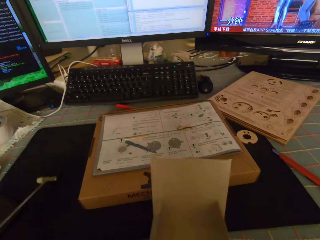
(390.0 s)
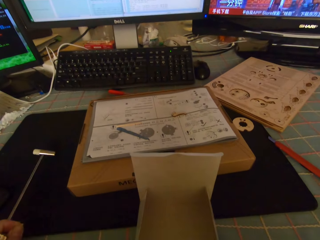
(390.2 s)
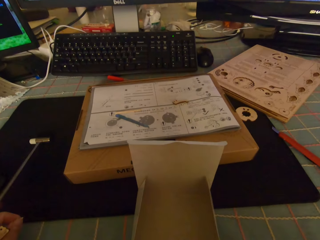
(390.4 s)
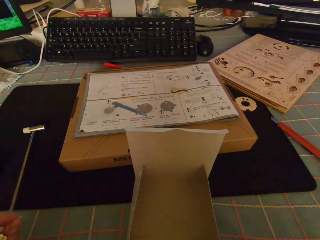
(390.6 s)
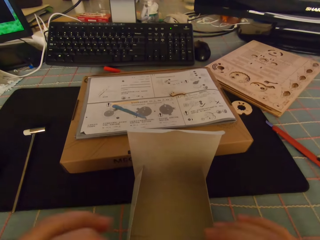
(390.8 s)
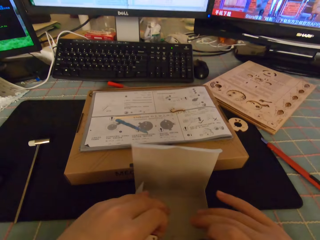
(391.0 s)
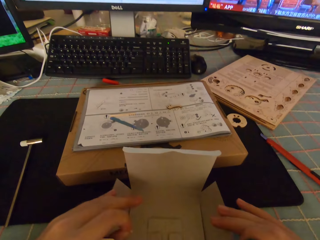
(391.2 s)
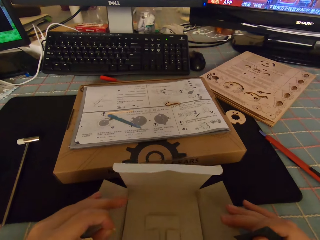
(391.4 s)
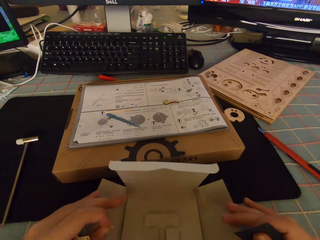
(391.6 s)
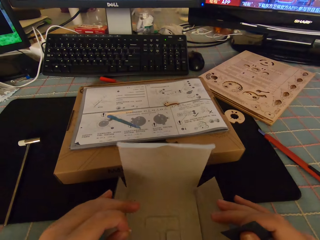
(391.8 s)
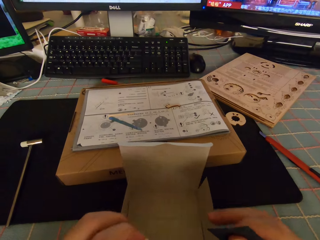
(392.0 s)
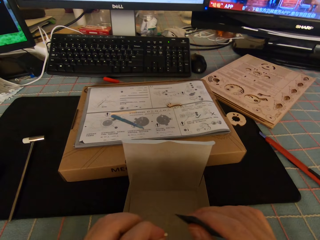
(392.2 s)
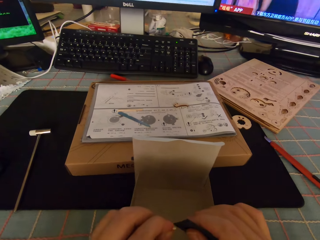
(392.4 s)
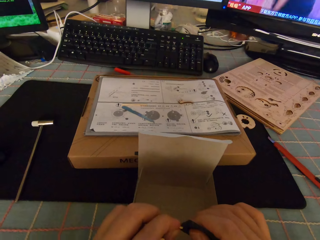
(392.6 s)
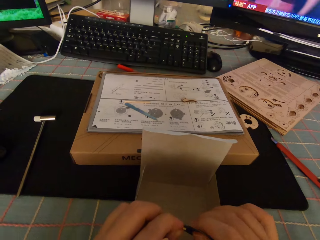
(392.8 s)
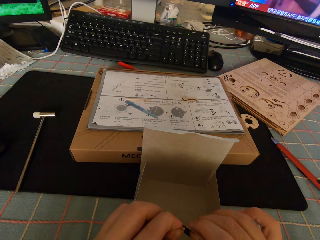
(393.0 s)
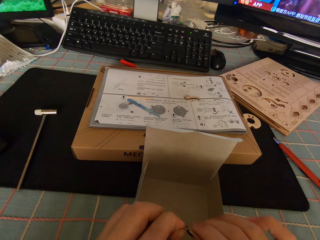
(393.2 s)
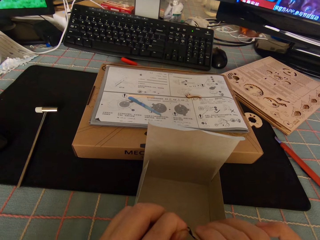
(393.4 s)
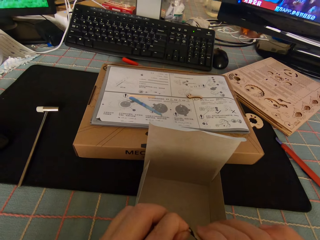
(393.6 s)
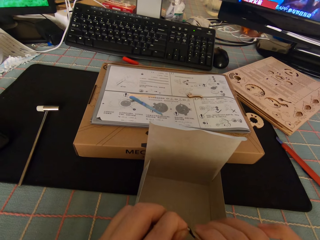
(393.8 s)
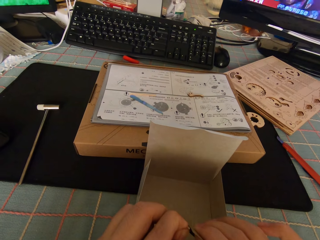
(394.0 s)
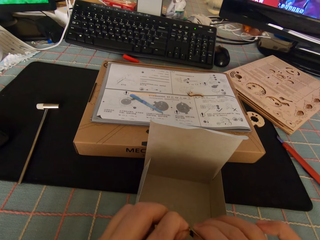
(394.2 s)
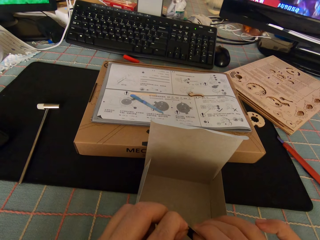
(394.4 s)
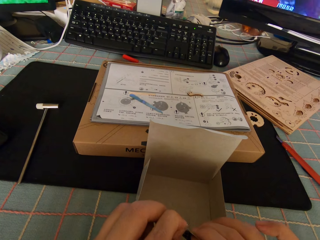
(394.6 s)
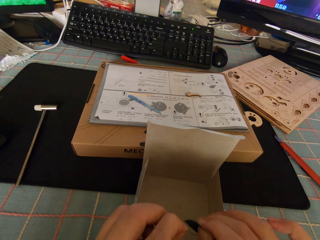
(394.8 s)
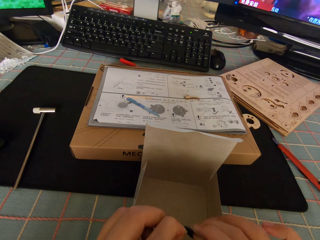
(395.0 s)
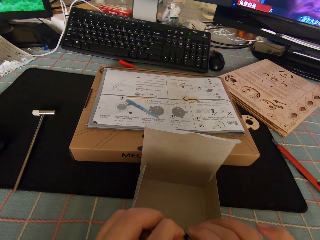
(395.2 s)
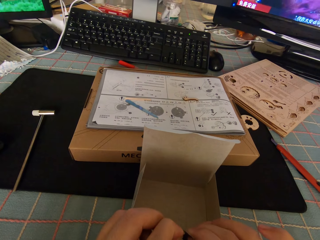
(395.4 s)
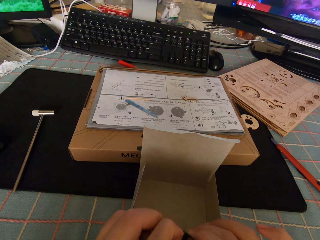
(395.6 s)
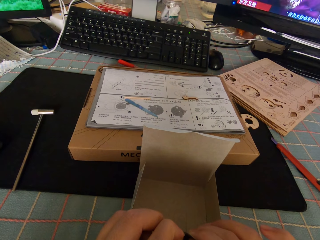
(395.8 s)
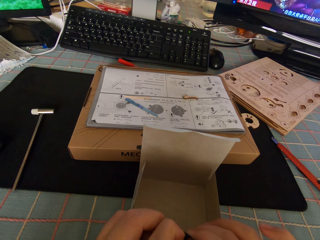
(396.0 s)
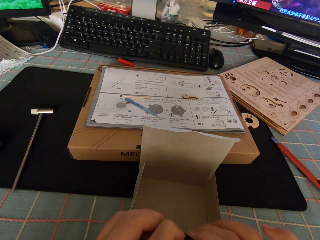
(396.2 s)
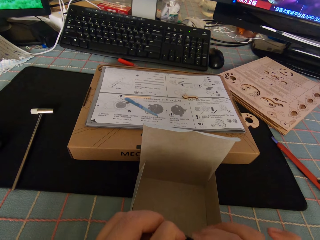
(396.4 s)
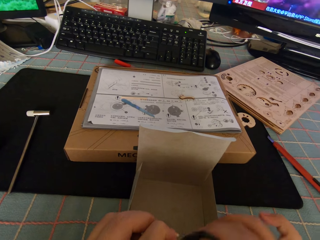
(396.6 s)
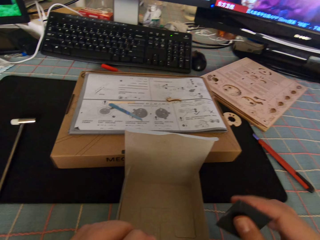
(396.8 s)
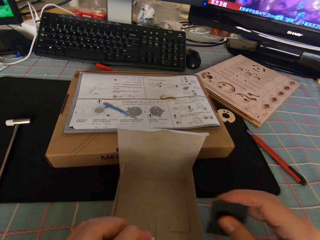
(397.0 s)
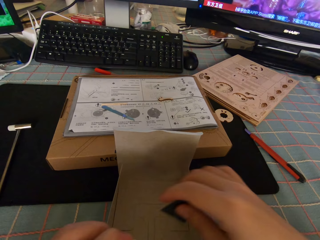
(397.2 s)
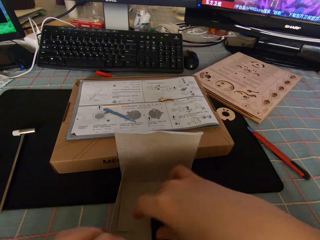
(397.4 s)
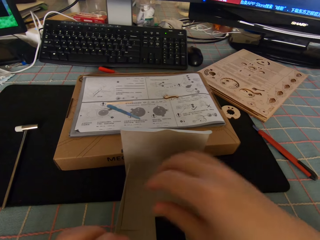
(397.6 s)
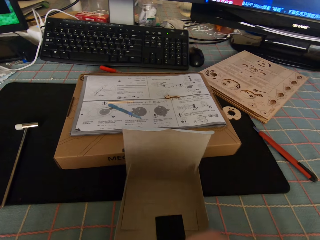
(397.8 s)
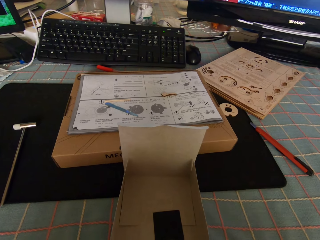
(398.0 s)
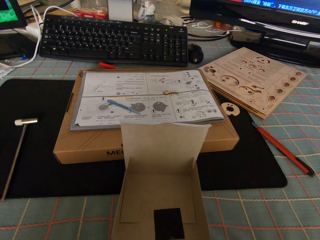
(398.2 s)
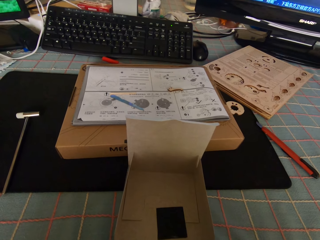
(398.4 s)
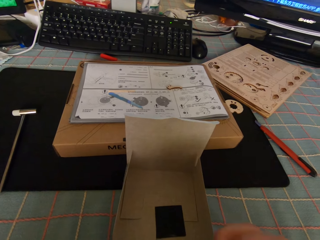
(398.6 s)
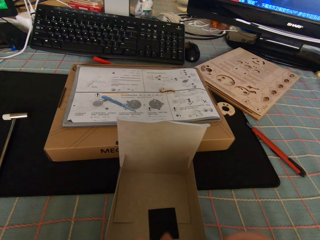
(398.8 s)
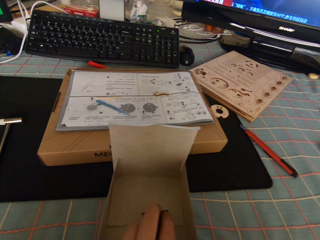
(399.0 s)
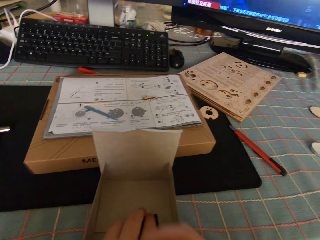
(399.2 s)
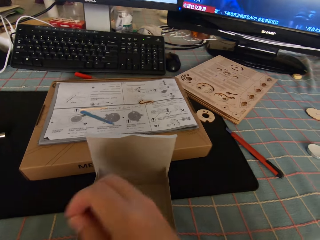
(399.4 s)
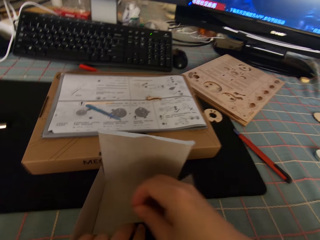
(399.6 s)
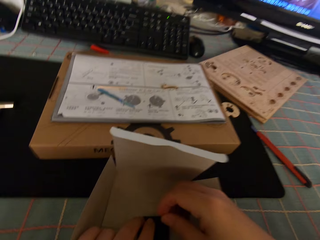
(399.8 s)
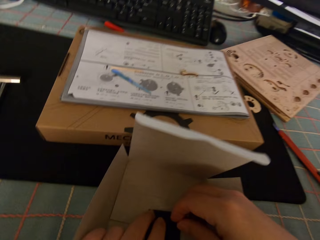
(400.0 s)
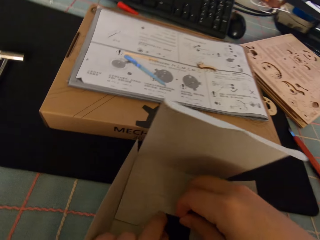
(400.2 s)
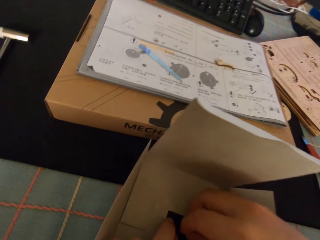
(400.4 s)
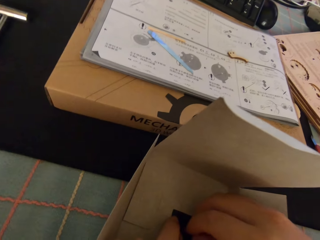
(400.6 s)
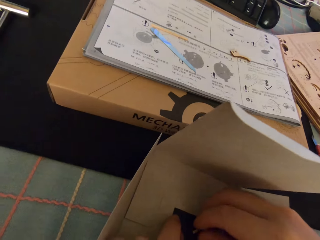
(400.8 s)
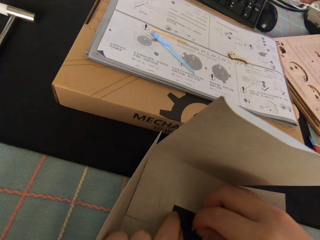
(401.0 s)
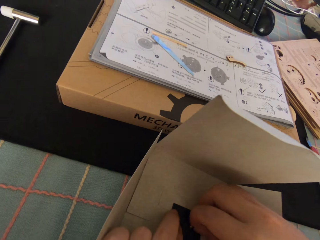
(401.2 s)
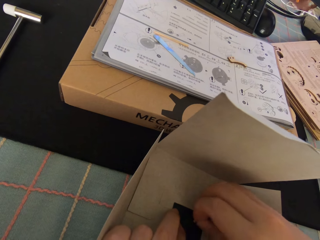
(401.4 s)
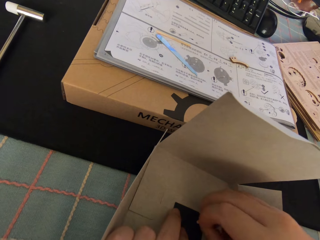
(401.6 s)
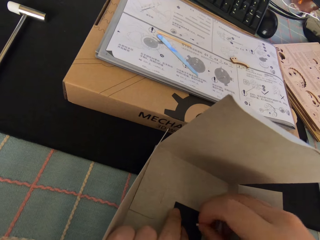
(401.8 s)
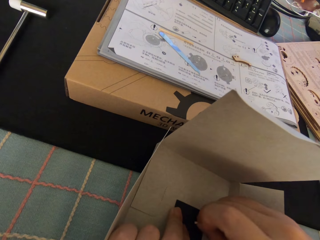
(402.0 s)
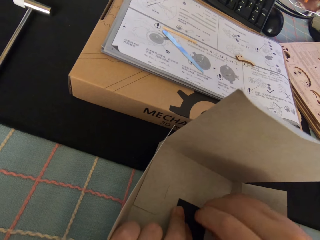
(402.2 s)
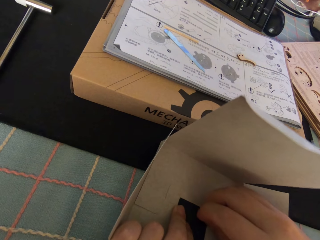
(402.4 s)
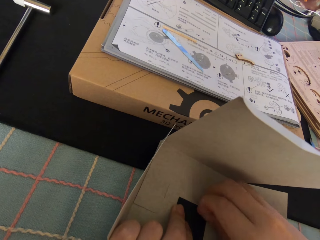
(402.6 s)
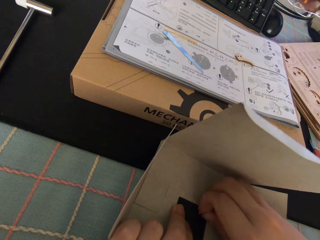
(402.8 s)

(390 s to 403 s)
The camera wearer drops the white carton on the table. They drop the watch hammer on the table. They open up the white carton on the table. They move the box. They scratch a gear part on something. They file the screw with the sandpaper. They move something aside. They drop the sandpaper into the white carton. They hold something. They rest the right hand on the box.

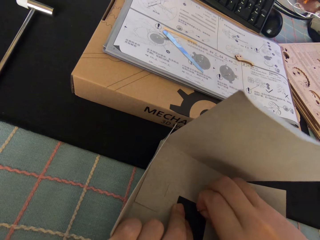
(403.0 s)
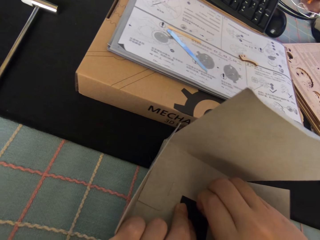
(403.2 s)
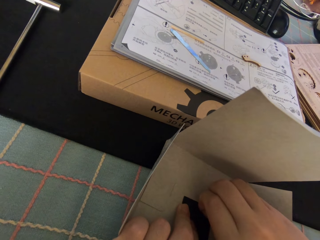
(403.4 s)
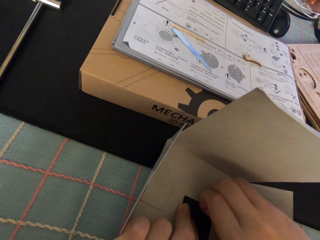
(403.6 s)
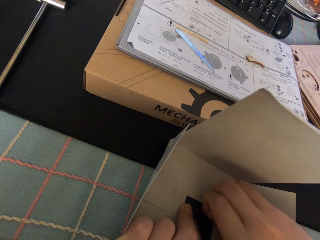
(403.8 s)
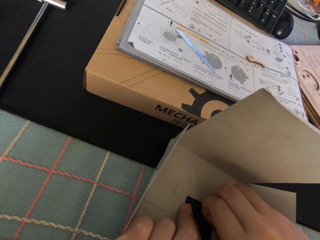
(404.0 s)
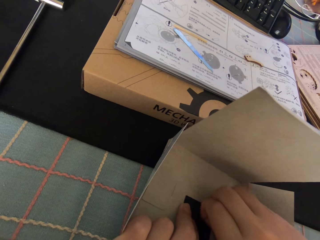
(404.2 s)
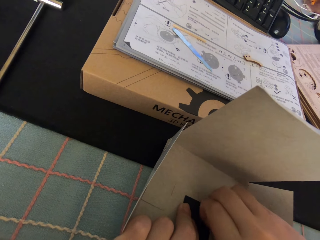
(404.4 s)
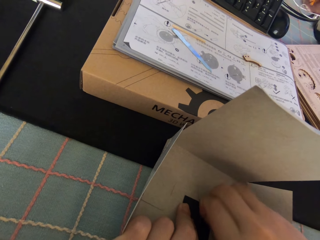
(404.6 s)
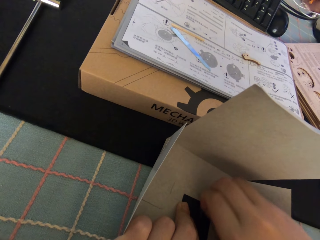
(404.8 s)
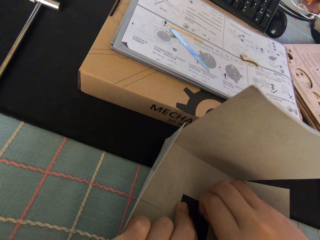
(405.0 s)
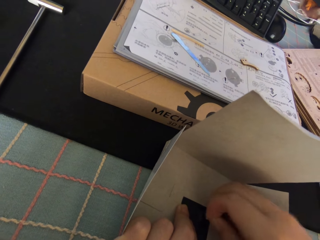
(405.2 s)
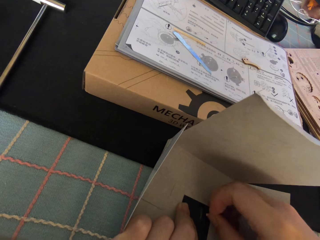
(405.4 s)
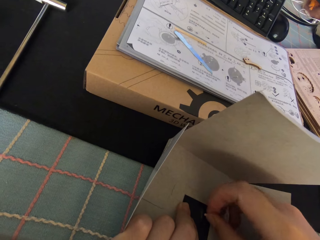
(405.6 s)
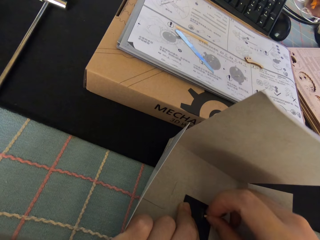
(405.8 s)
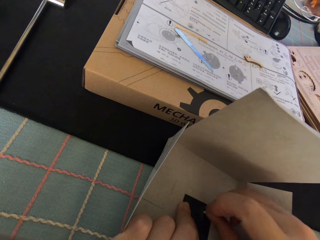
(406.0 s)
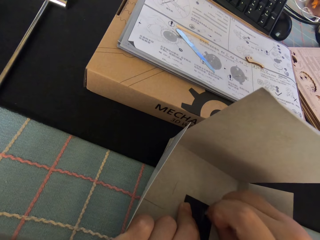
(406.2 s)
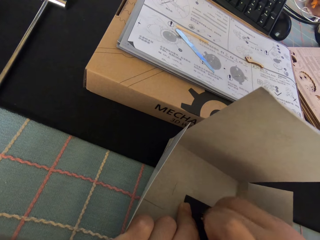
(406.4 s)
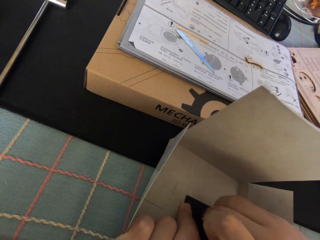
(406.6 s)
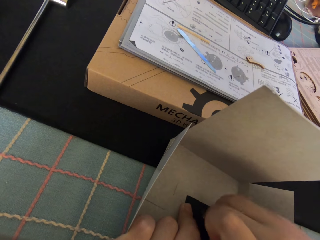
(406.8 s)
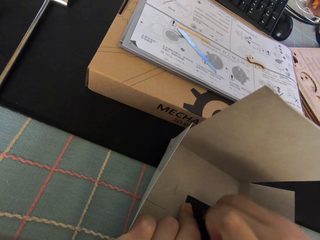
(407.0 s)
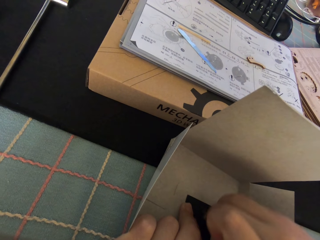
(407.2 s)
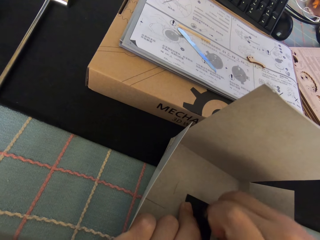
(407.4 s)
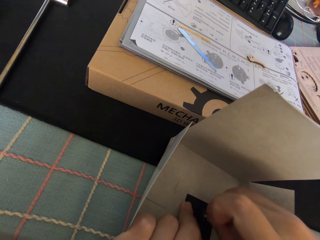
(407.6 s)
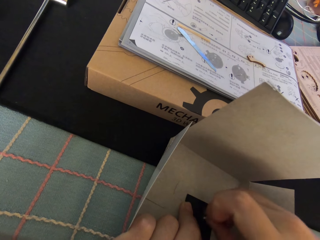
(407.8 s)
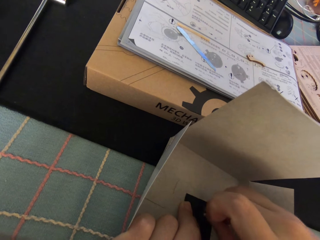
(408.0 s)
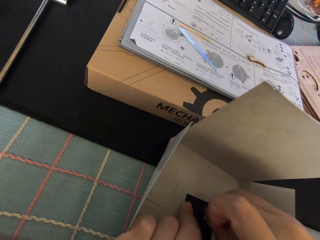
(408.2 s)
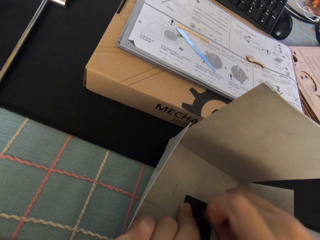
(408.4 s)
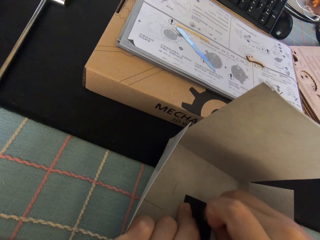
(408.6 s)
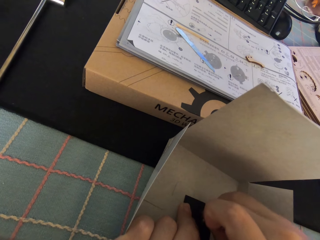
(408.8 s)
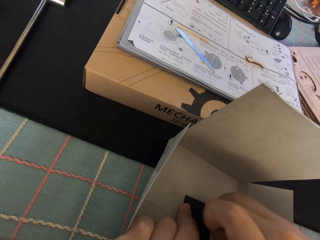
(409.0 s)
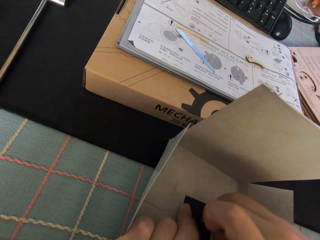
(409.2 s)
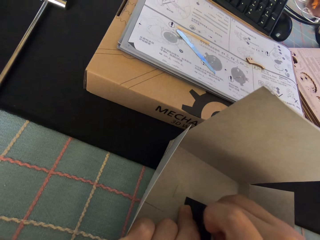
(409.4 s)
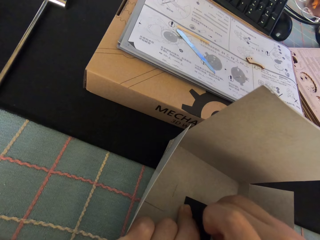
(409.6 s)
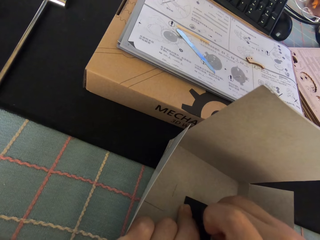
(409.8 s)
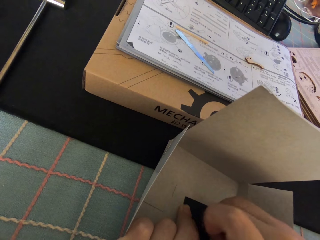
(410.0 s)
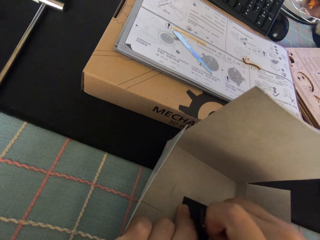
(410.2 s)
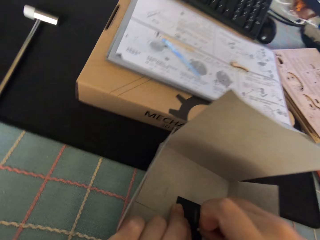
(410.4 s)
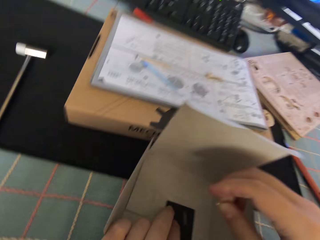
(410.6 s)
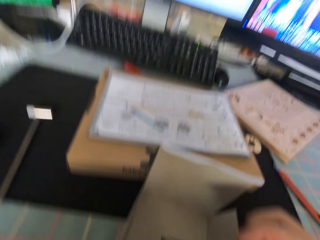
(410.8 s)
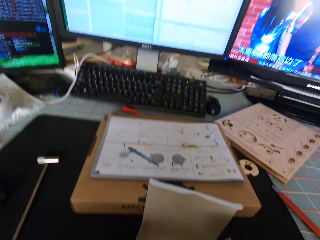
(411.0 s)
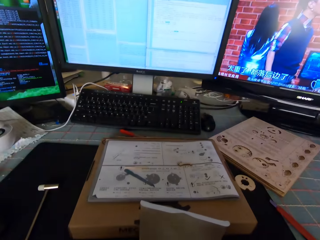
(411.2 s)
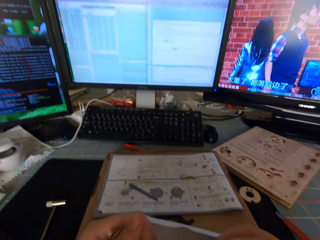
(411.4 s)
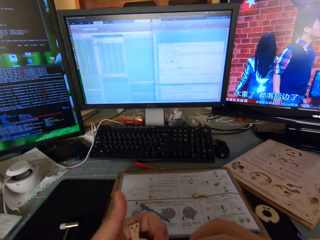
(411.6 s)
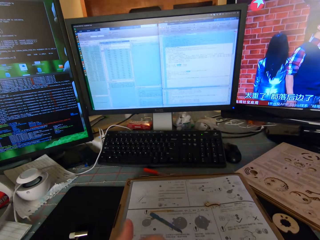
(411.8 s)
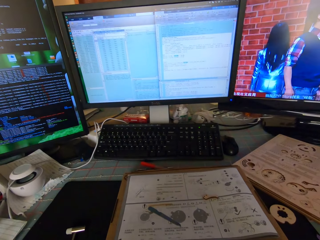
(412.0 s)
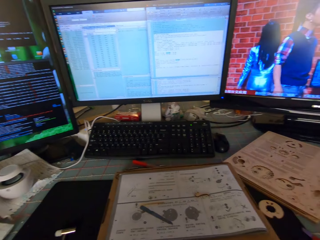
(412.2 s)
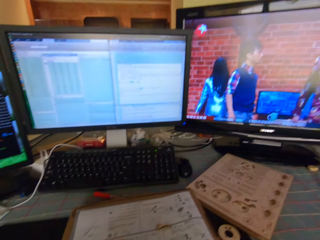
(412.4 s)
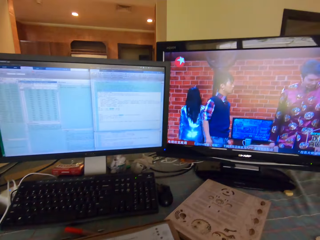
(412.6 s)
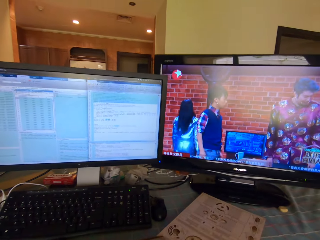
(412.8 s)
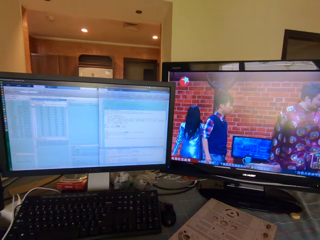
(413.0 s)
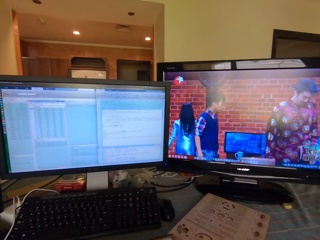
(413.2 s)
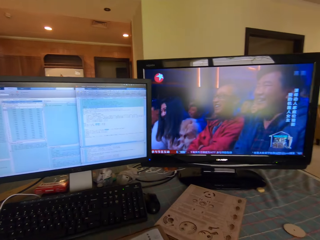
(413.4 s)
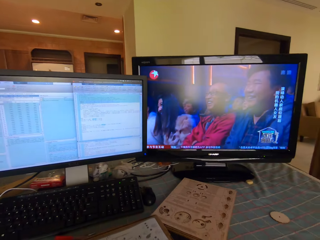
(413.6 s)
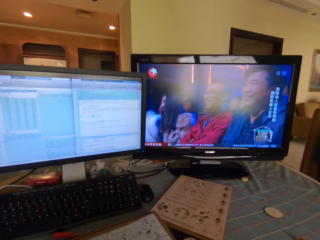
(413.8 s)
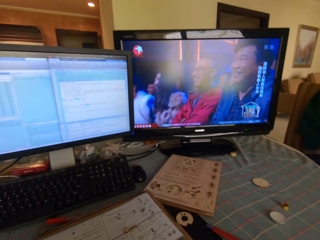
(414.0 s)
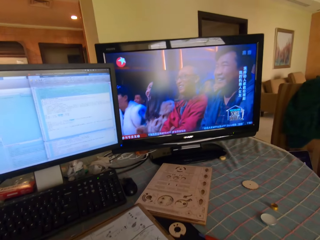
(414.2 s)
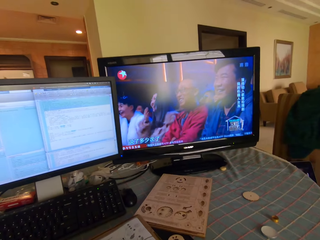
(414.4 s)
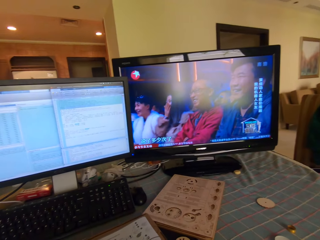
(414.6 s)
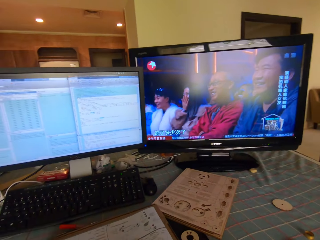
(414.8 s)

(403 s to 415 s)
The camera wearer scratches a gear part on something. They file the screw with the sandpaper inside the white carton. They lift the gear part. They scratch the gear part on something. They move the hand away from the box. They open the left hand. They look up towards the television.
